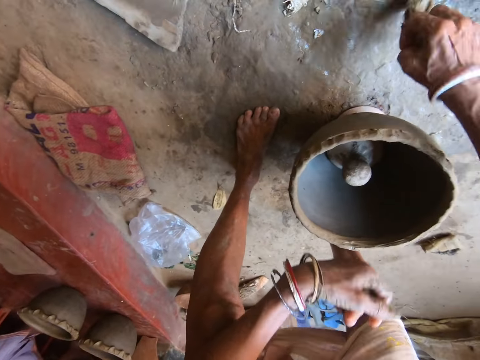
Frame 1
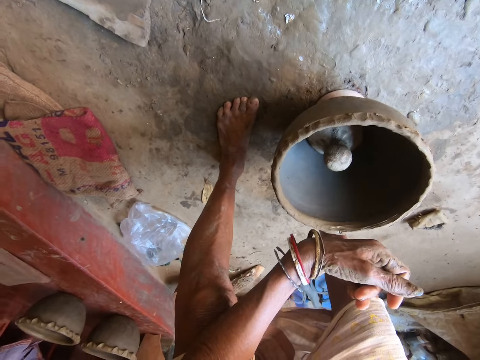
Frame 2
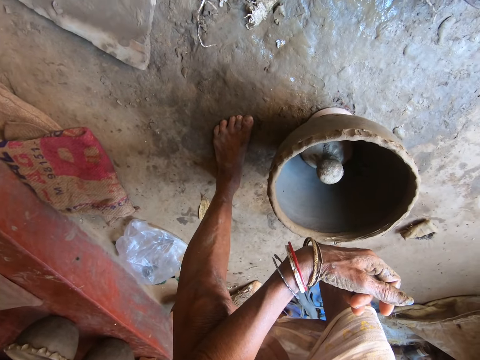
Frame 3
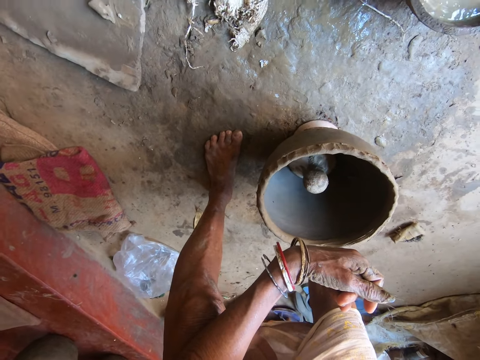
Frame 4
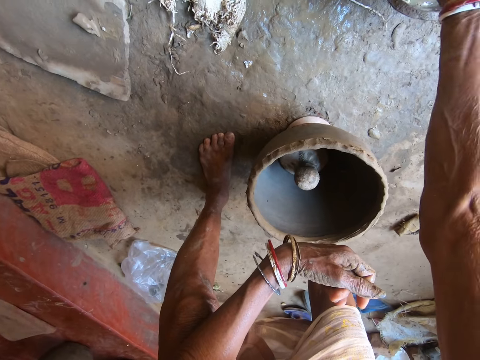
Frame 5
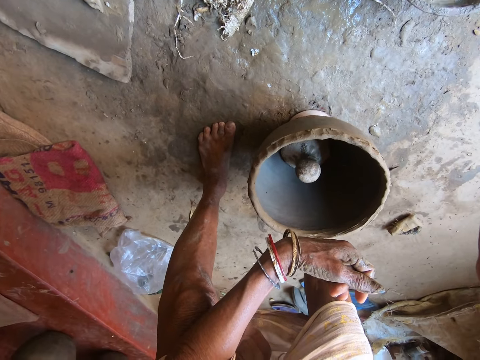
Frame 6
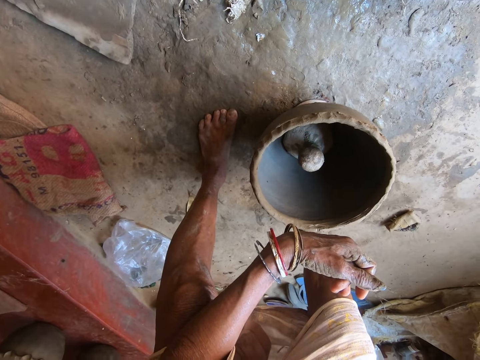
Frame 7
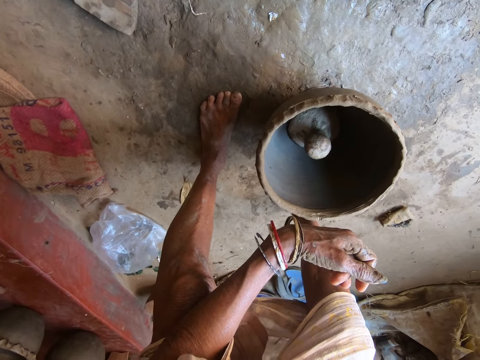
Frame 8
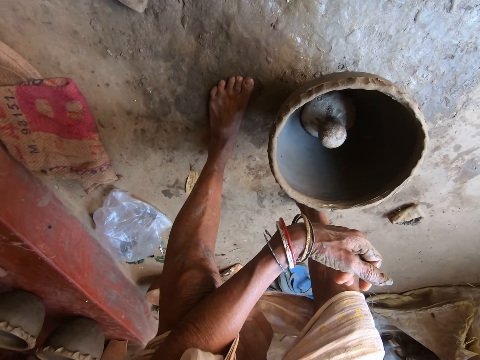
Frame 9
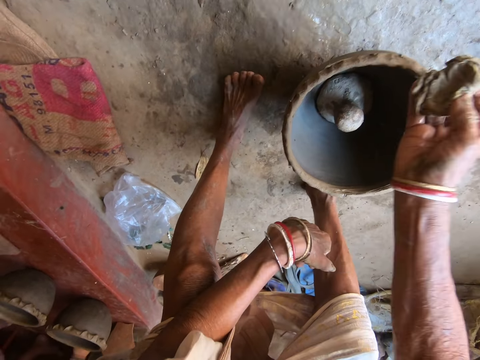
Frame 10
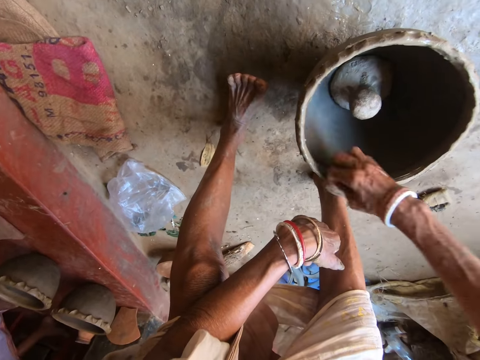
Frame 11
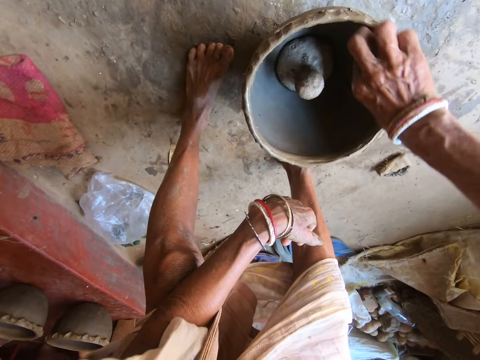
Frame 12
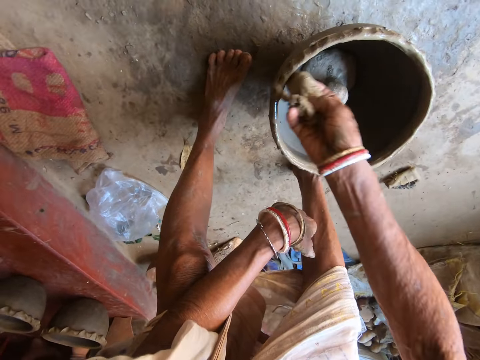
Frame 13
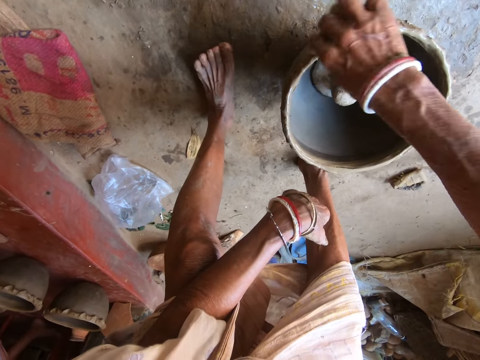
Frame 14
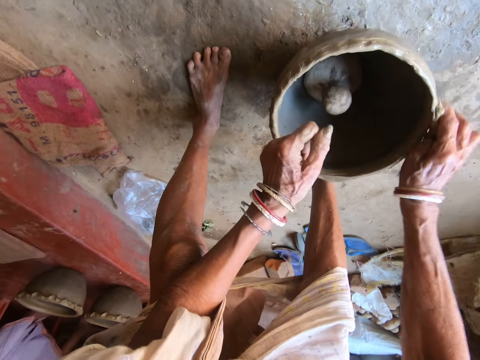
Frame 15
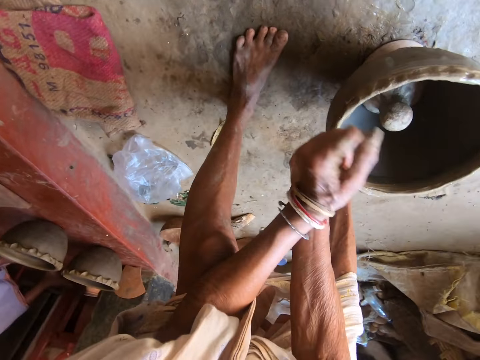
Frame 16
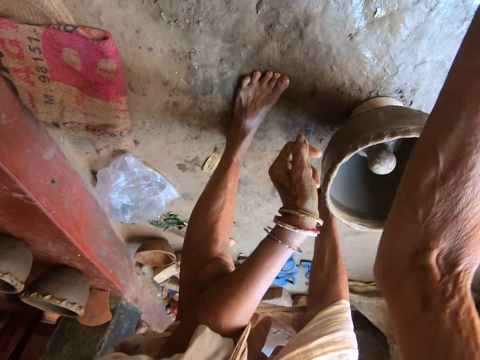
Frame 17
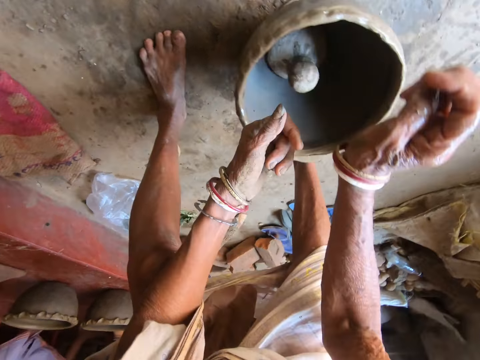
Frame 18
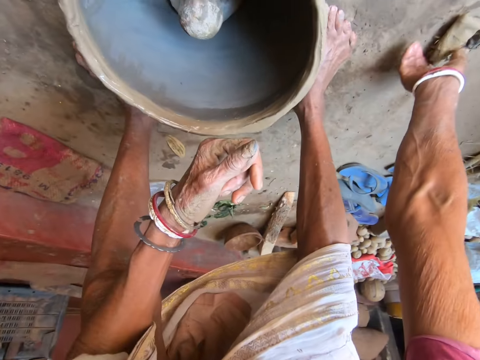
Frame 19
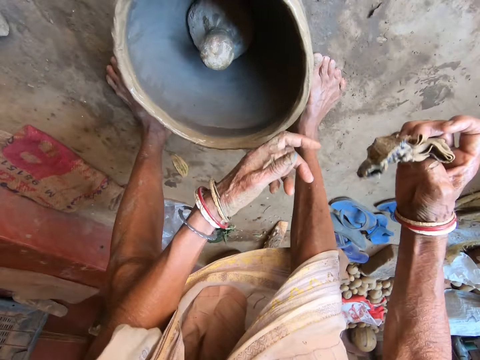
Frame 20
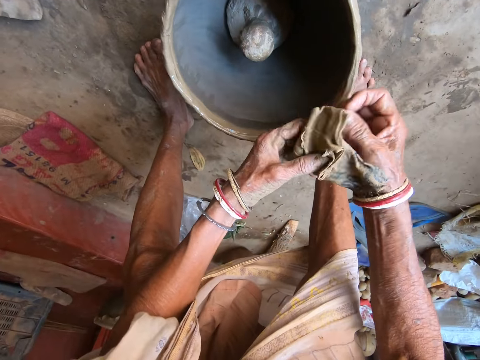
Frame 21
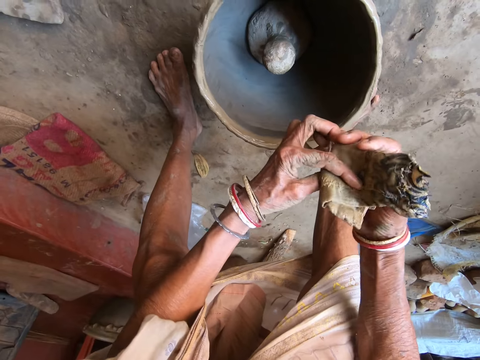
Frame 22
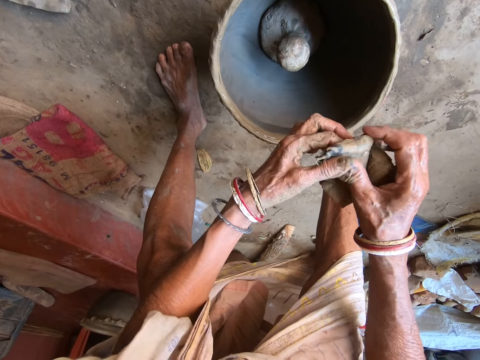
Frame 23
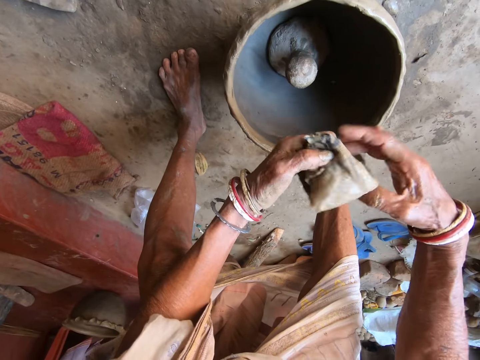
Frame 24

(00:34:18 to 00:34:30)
The camera wearer picks a napkin from the ground with her right hand. She dips the napkin in her right hand into the bowl of water on the ground. She dresses the pottery mold on the ground with the napkin in her right hand. She drops the napkin in her right hand on the ground. She picks the napkin from the ground with her right hand. She folds the napkin with her hands.

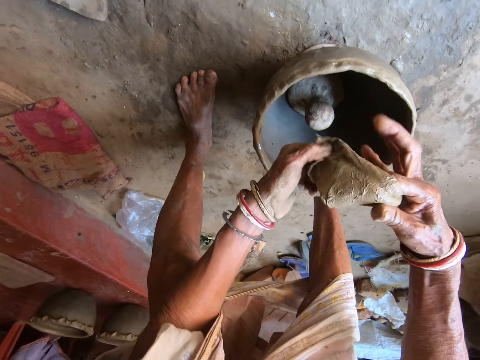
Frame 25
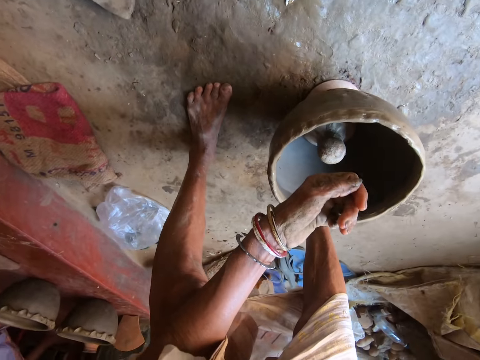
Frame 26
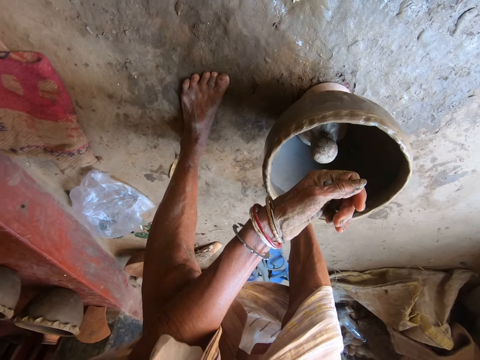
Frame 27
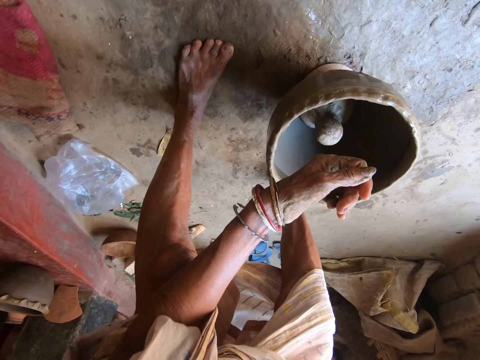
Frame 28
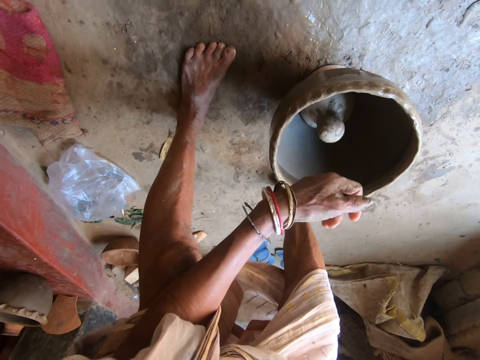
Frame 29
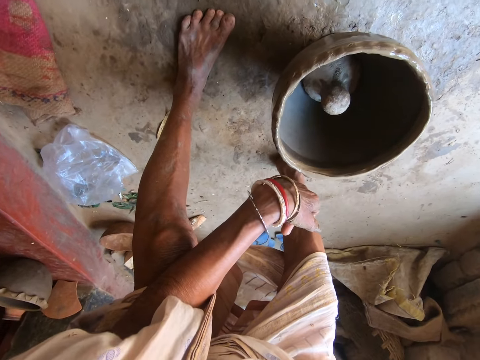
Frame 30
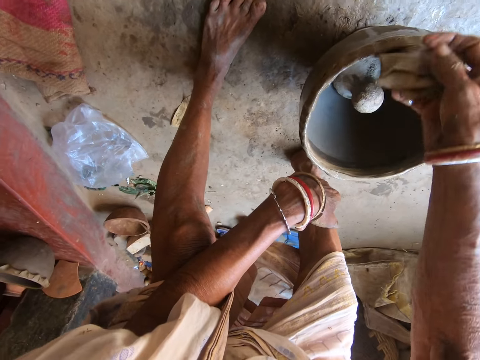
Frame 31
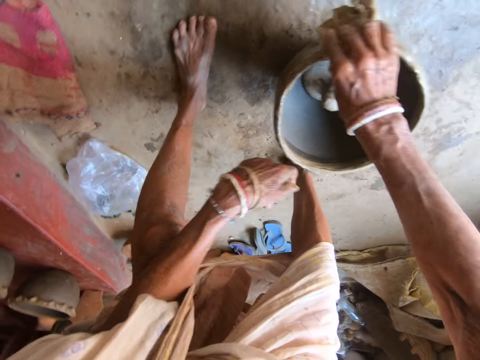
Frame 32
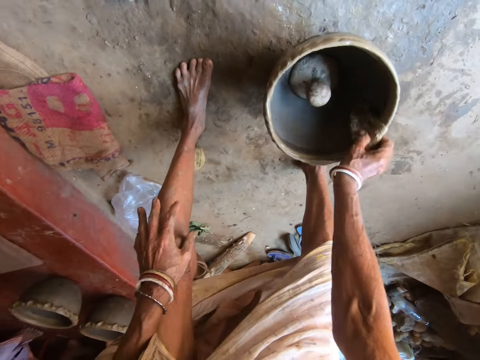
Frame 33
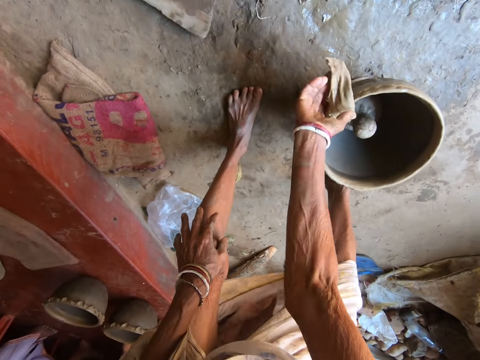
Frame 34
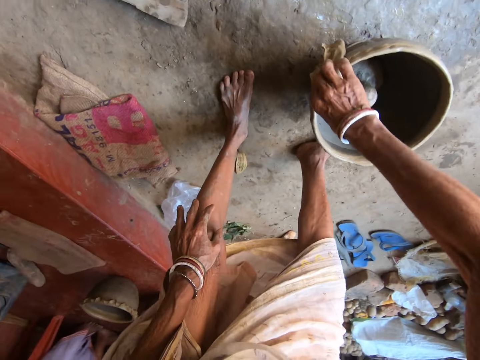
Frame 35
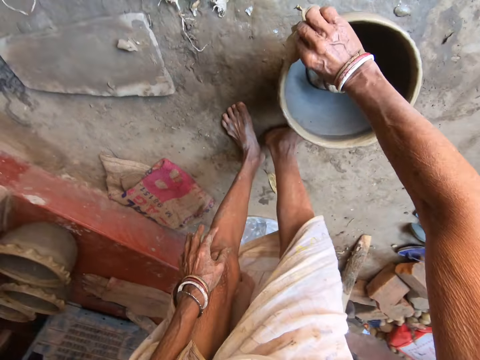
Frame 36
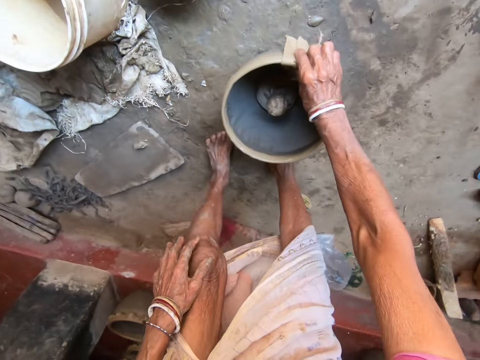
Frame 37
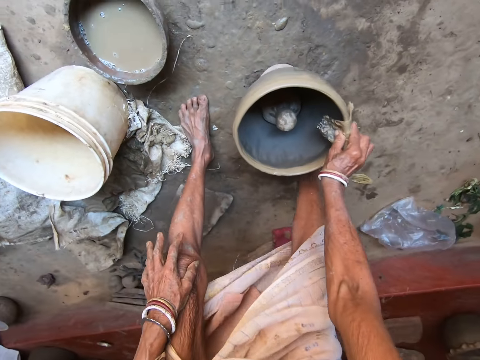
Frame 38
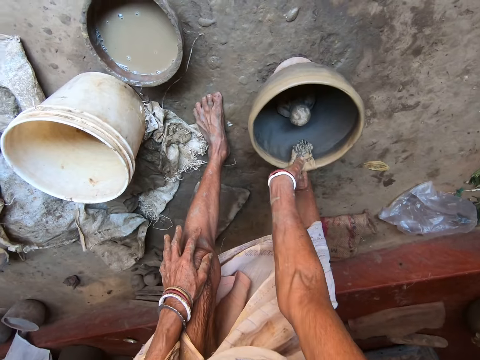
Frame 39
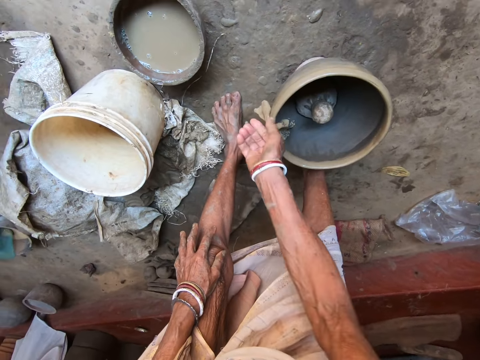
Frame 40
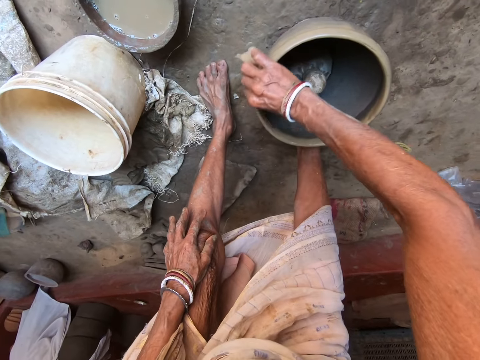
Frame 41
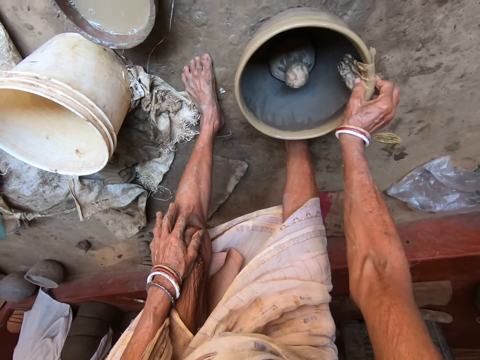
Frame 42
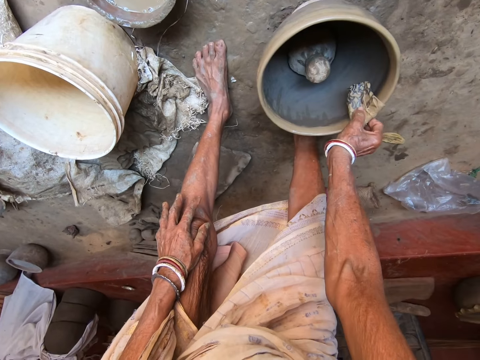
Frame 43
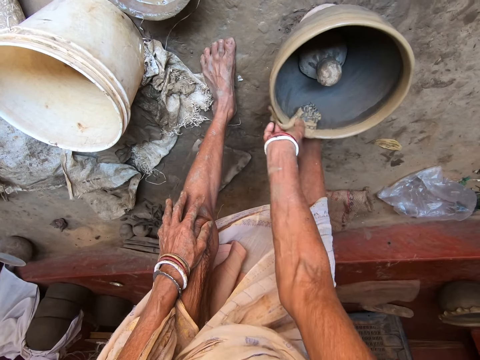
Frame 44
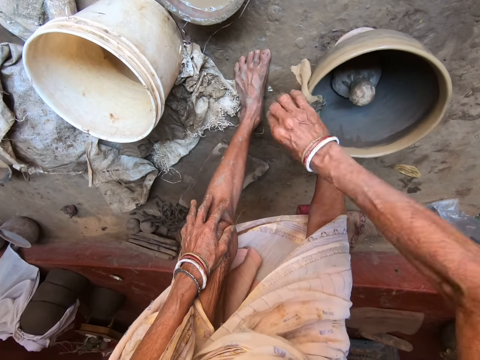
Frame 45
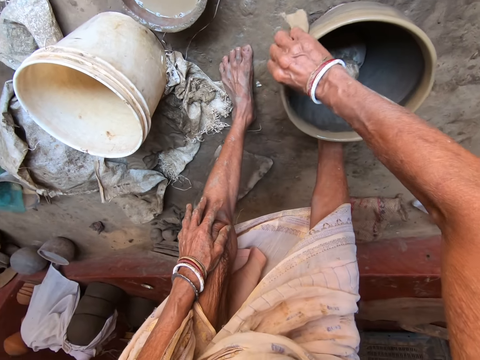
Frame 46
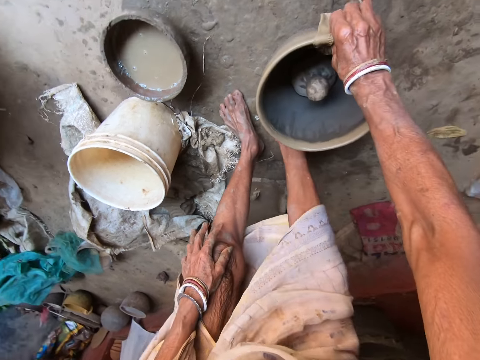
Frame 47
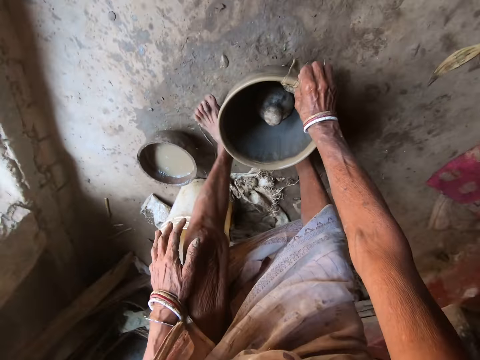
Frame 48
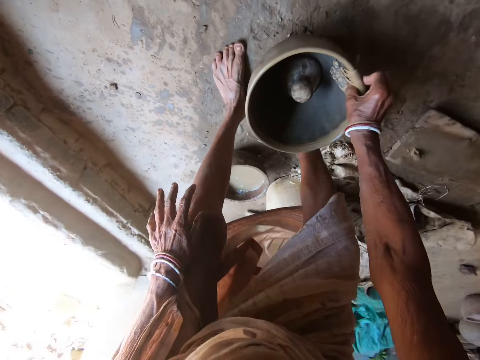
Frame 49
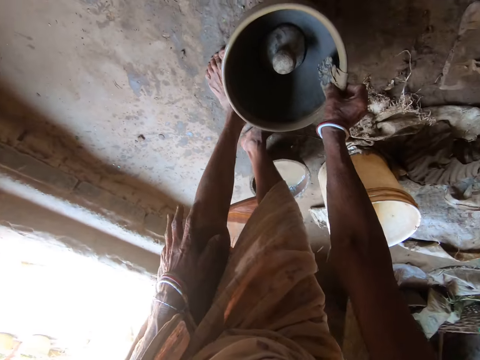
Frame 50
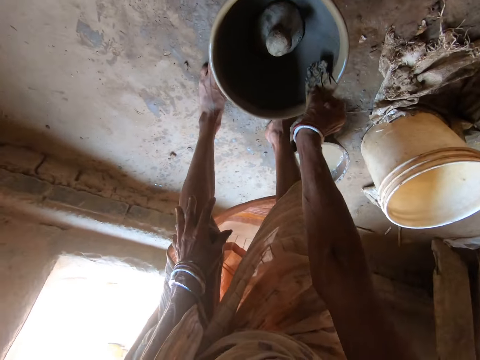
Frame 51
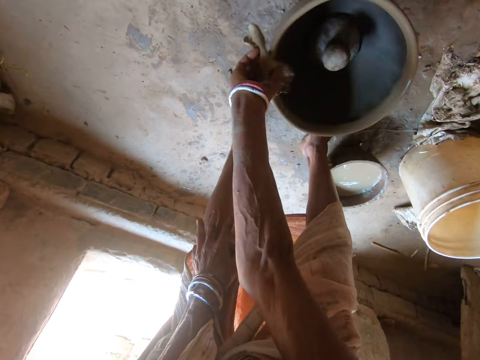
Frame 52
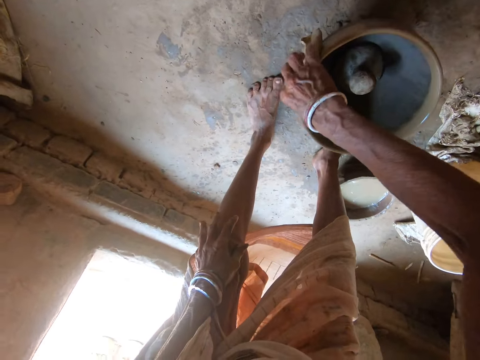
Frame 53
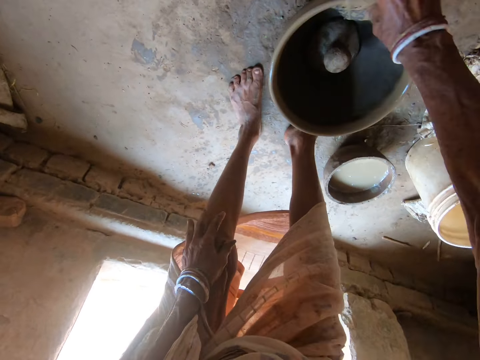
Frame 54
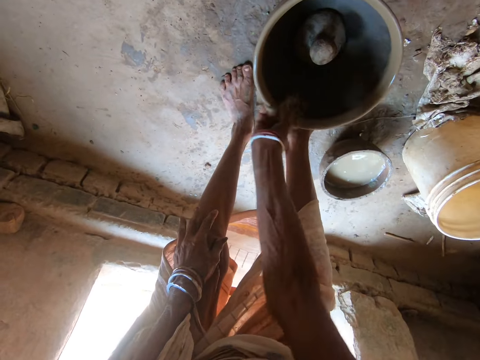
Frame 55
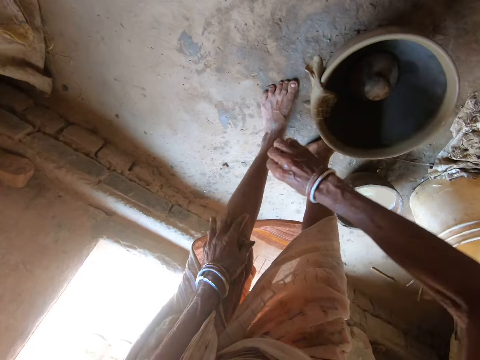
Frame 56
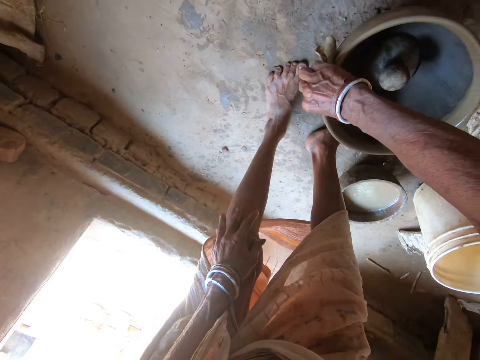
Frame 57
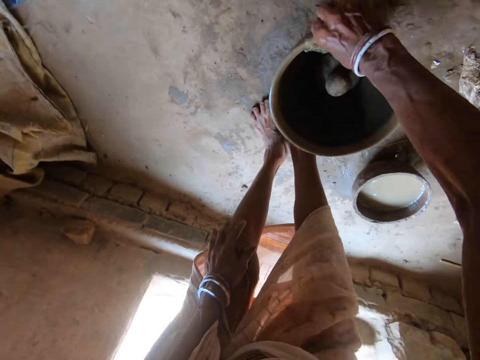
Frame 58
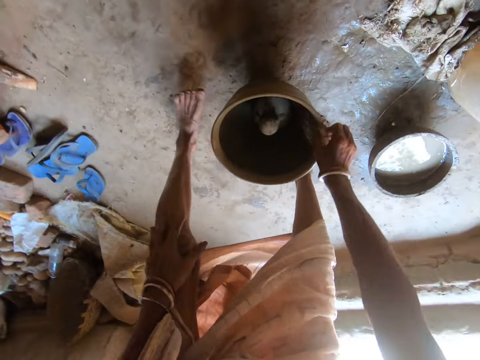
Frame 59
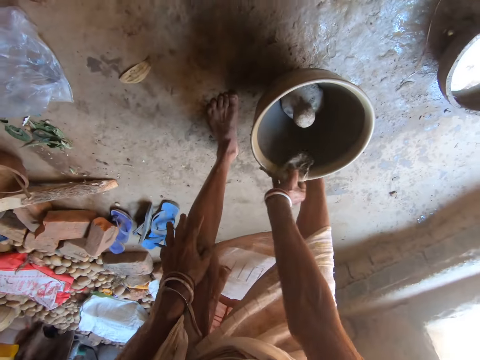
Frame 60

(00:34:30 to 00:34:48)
The camera wearer dips the napkin in her right hand in a bowl of water. She dresses the pottery mold on the ground with the napkin in her right hand.
